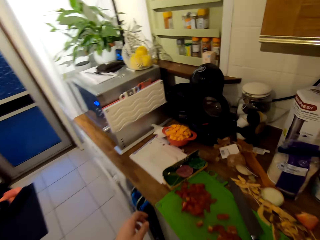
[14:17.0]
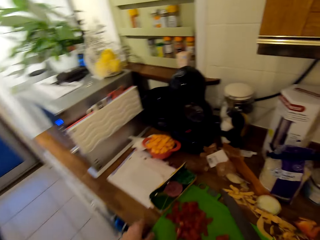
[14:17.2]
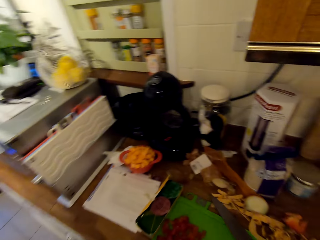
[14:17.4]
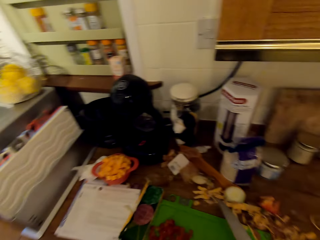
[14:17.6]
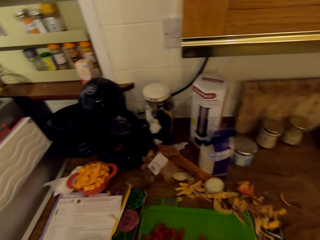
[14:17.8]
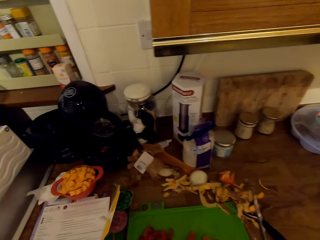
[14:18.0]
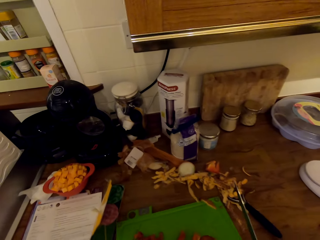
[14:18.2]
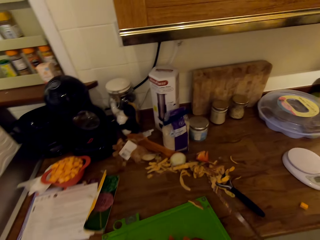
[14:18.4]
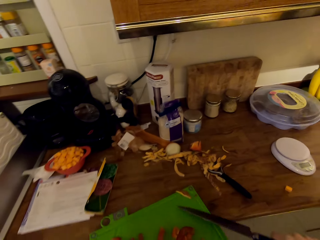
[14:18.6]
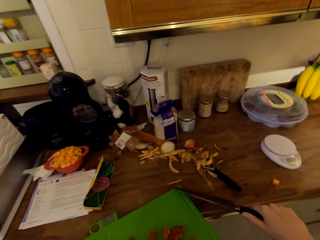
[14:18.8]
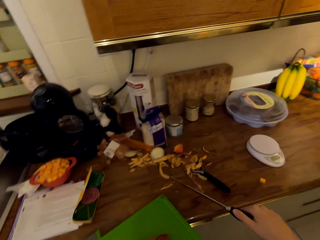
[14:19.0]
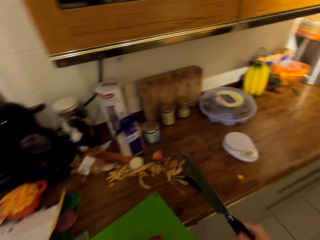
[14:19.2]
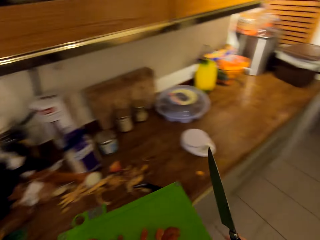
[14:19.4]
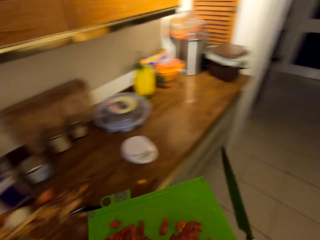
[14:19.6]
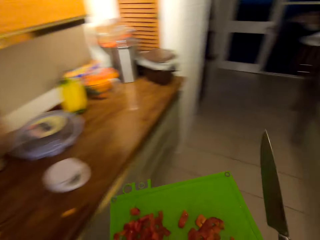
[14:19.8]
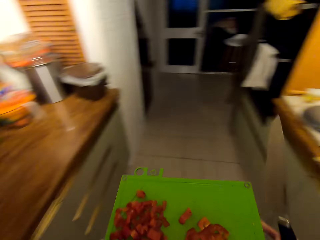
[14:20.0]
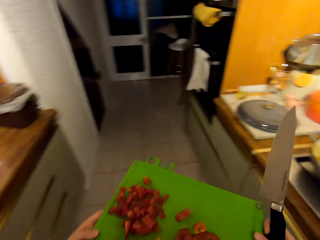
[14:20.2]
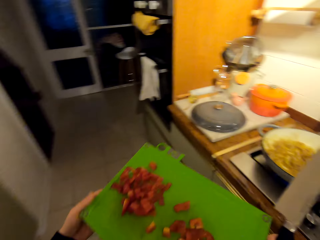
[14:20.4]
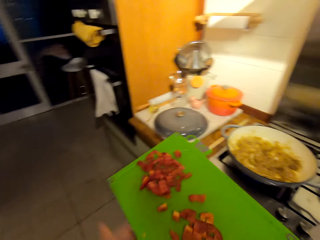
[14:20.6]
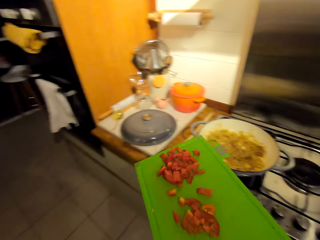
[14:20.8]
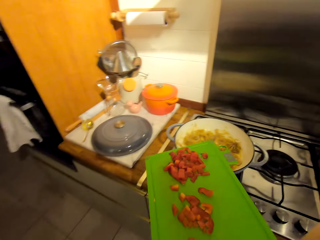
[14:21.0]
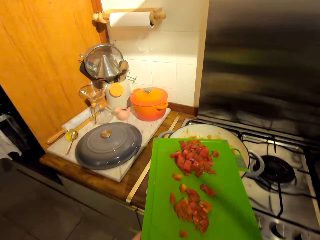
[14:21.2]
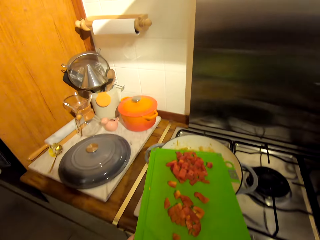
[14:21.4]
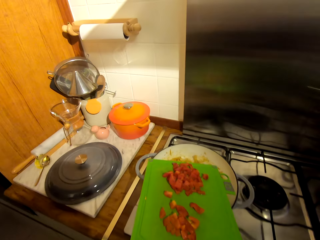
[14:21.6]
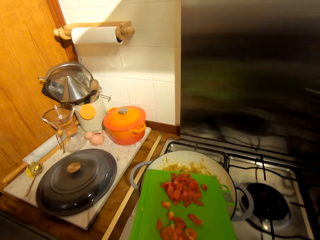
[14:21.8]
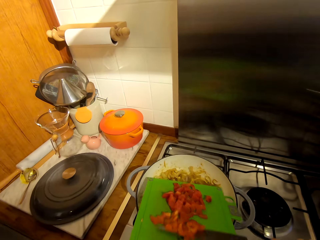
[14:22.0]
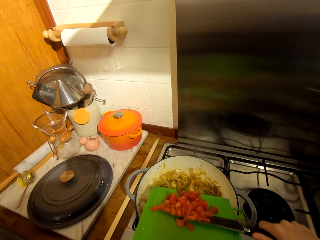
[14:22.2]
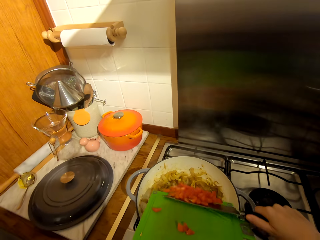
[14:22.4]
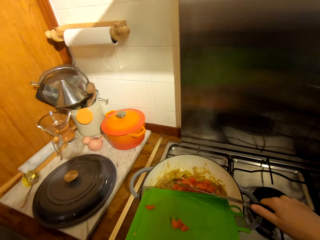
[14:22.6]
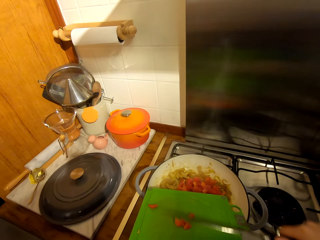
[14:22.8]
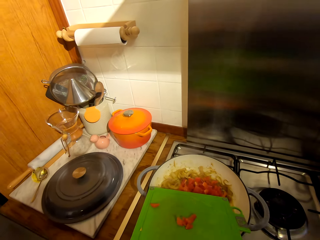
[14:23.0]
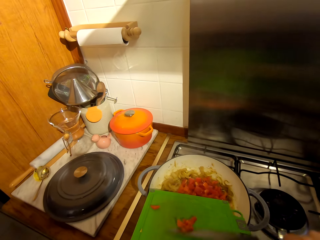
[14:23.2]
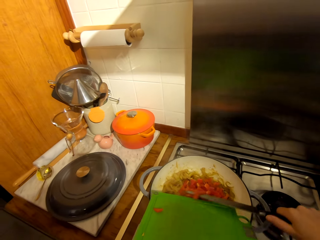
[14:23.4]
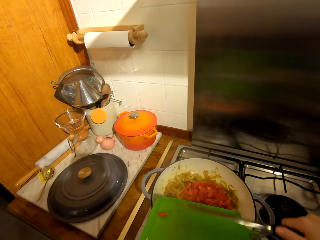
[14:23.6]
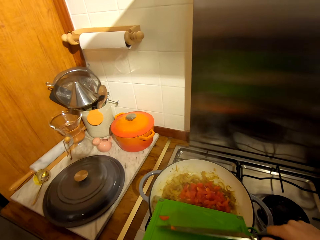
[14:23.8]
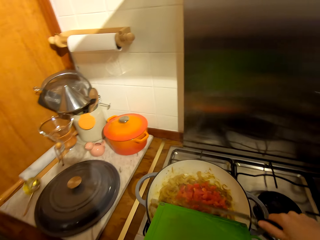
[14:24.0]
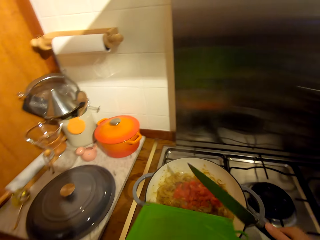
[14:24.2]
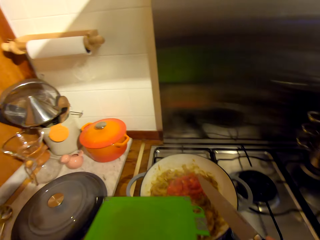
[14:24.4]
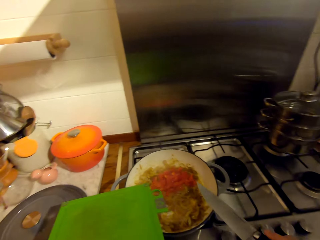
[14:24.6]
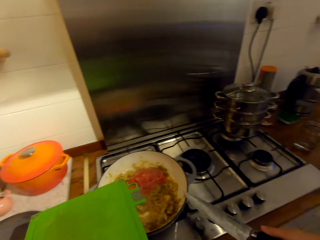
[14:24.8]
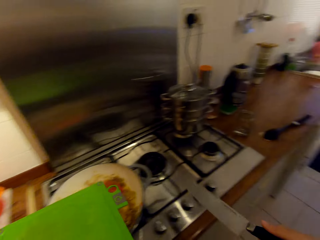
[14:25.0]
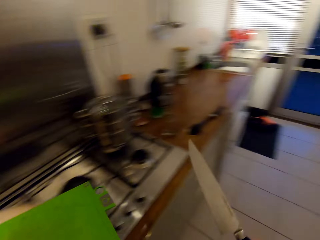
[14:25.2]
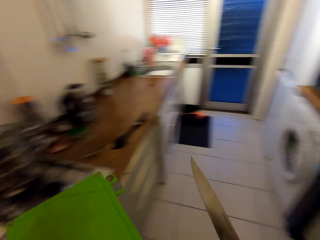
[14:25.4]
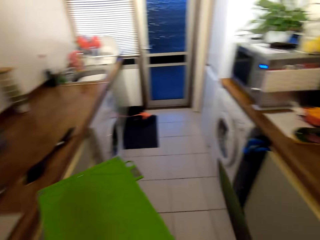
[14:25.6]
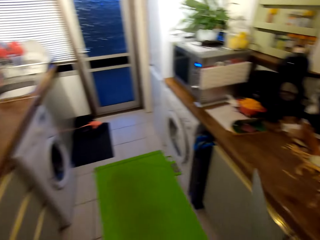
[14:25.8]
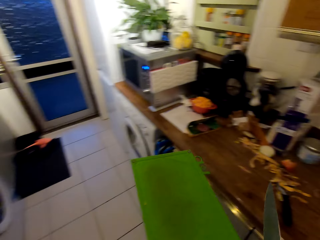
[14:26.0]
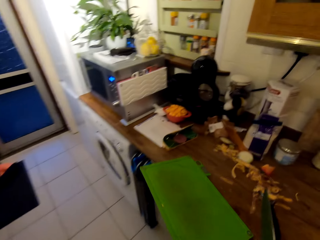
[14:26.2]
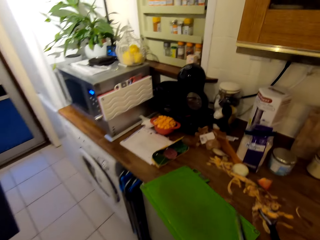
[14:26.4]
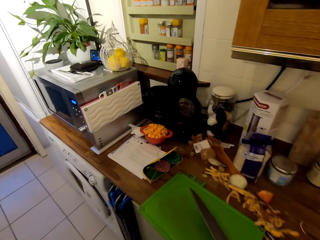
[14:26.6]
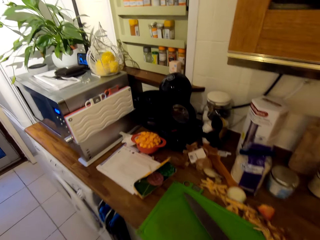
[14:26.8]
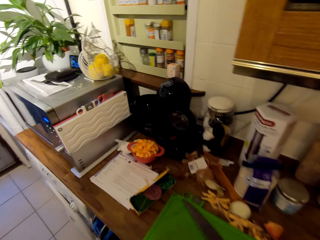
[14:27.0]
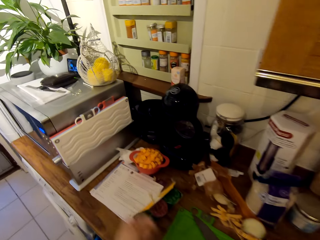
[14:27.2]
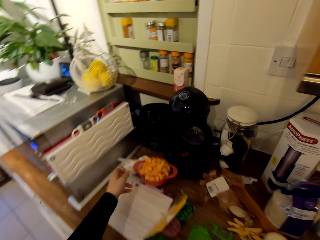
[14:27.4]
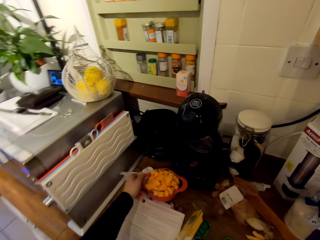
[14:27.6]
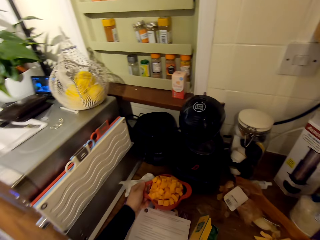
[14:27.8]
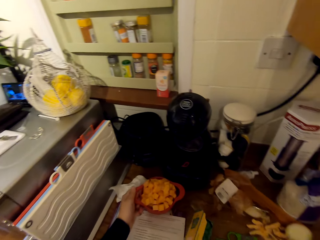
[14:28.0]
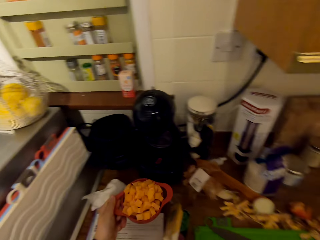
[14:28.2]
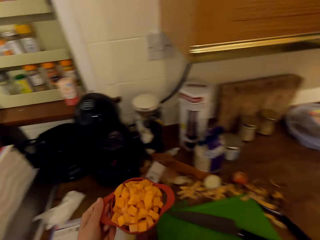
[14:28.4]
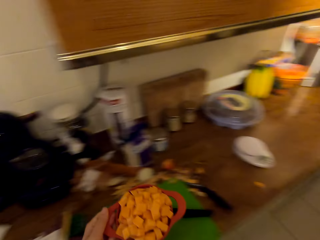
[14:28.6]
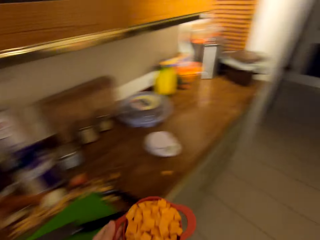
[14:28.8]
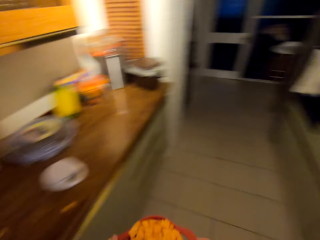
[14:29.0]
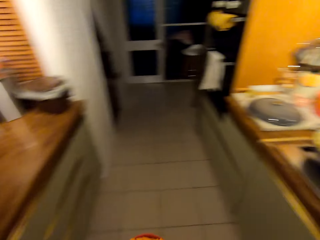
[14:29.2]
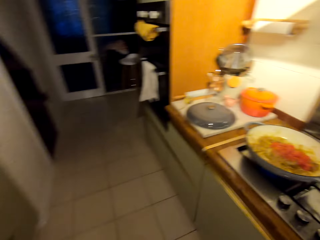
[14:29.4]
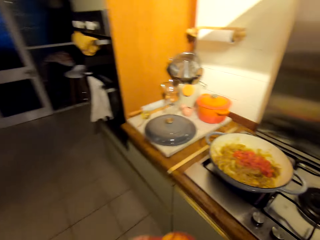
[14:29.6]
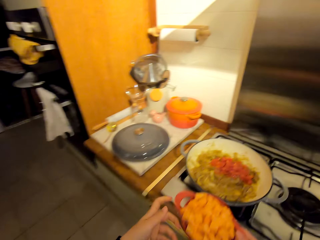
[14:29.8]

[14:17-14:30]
The camera wearer picks up a chopping board from the counter. They pick up a knife from the counter. They remove the peel from the board with the knife. They walk towards the cooker. They transfer the pieces of bell pepper in the pot with the knife. They rub the knife on the pot's edge. They walk towards the chopping board. They place the chopping board on the counter. They place the knife on the chopping board. They pick up a bowl of sweet potato from the counter. They walk towards the cooker.

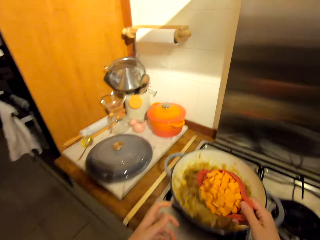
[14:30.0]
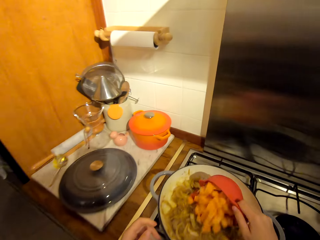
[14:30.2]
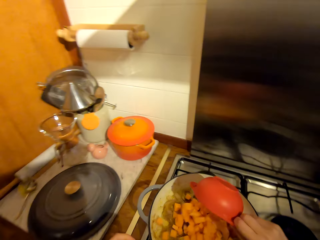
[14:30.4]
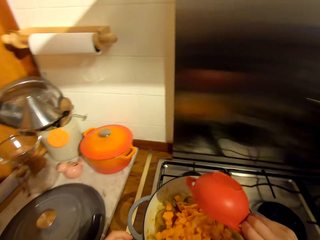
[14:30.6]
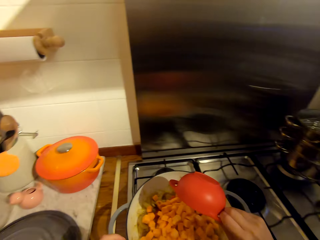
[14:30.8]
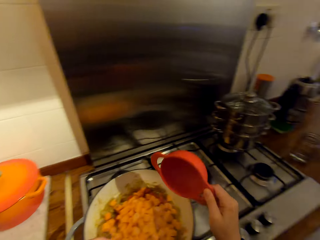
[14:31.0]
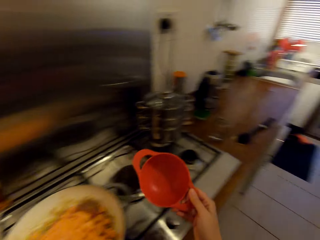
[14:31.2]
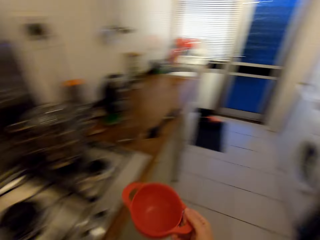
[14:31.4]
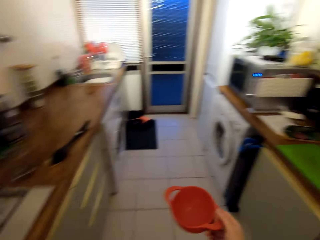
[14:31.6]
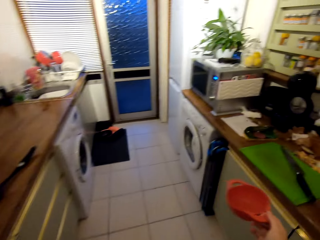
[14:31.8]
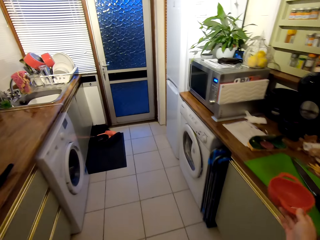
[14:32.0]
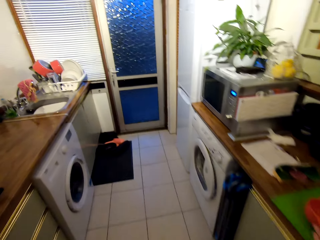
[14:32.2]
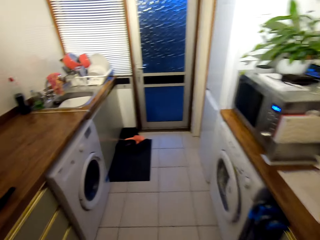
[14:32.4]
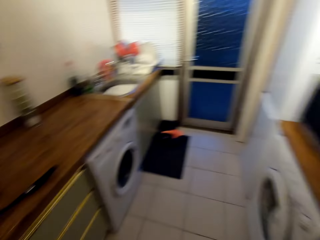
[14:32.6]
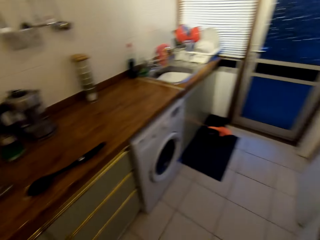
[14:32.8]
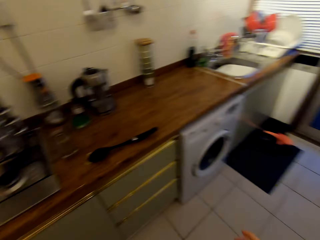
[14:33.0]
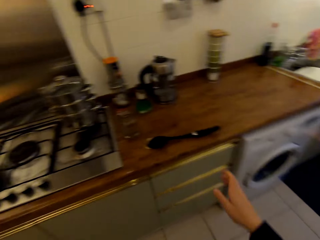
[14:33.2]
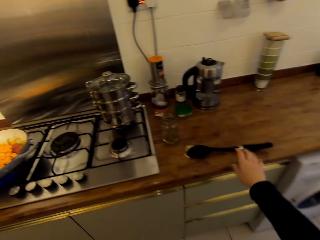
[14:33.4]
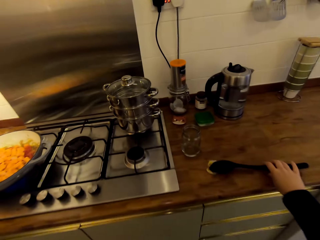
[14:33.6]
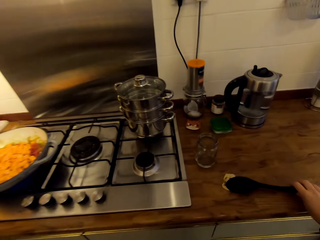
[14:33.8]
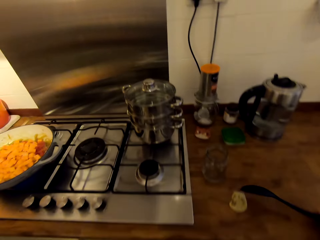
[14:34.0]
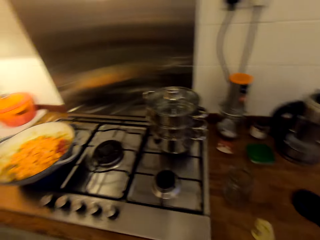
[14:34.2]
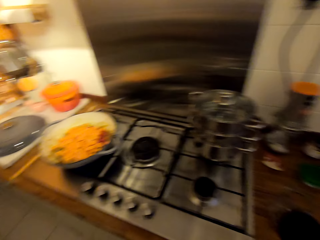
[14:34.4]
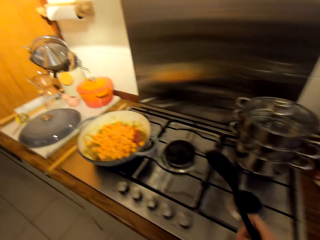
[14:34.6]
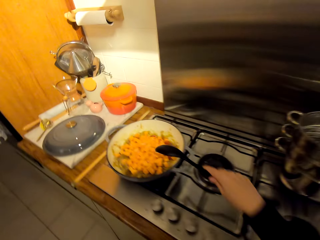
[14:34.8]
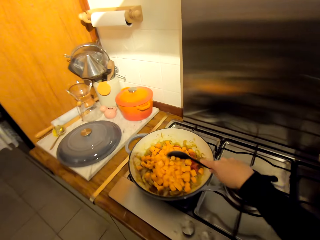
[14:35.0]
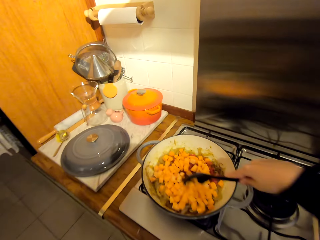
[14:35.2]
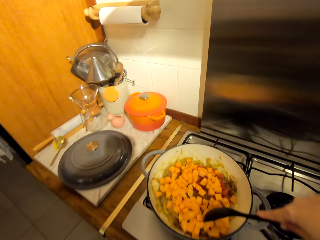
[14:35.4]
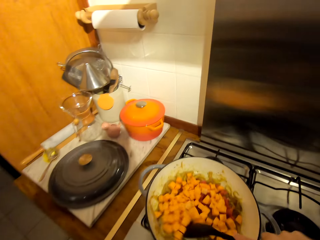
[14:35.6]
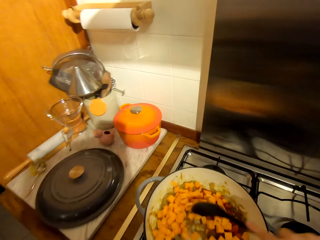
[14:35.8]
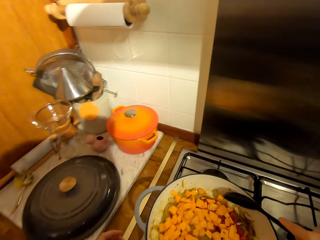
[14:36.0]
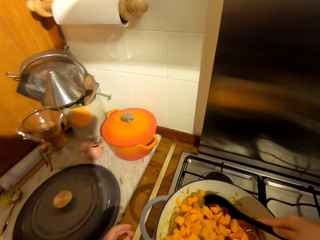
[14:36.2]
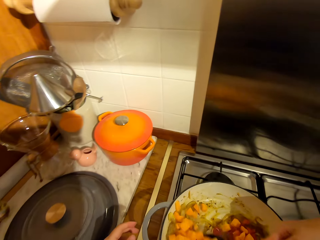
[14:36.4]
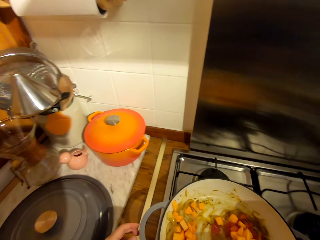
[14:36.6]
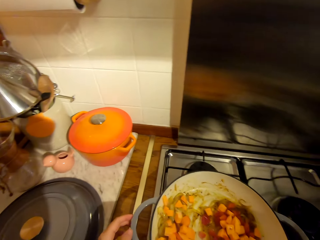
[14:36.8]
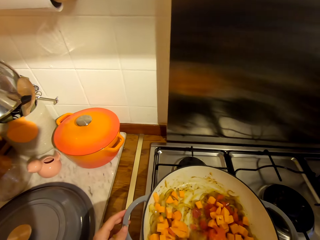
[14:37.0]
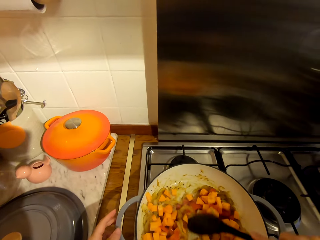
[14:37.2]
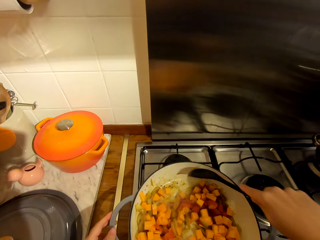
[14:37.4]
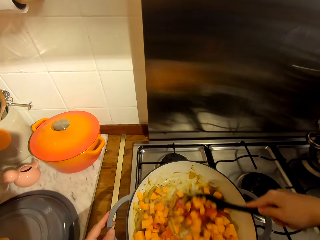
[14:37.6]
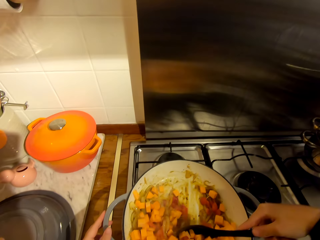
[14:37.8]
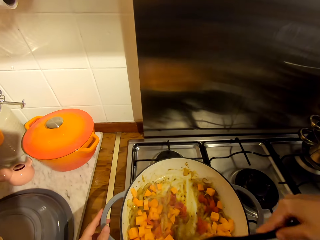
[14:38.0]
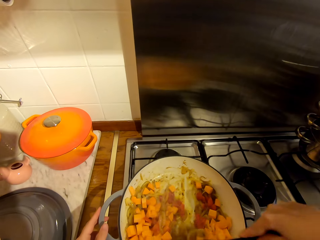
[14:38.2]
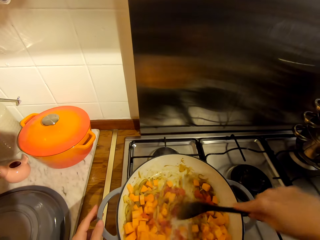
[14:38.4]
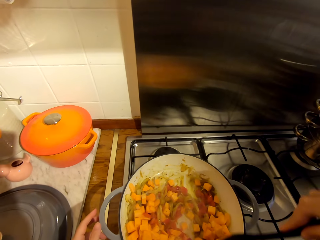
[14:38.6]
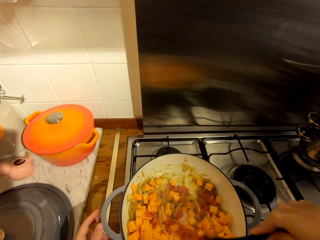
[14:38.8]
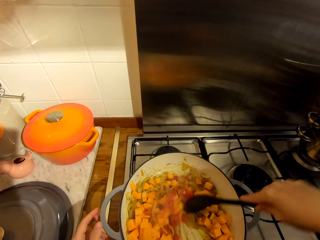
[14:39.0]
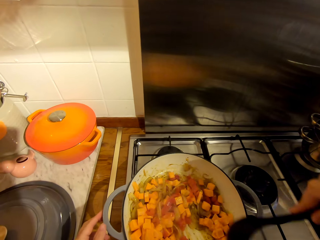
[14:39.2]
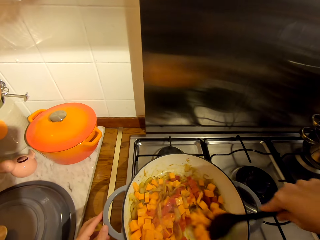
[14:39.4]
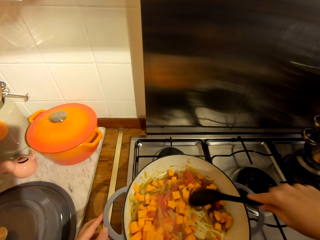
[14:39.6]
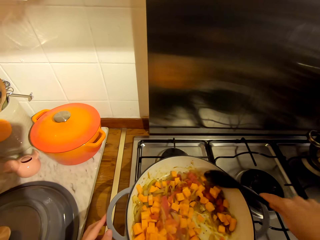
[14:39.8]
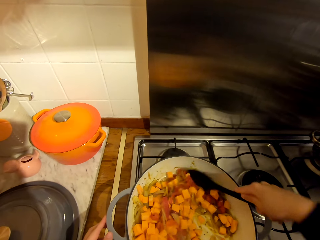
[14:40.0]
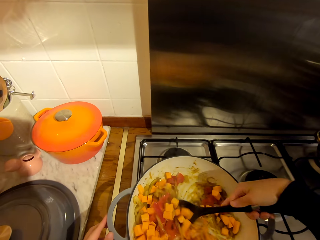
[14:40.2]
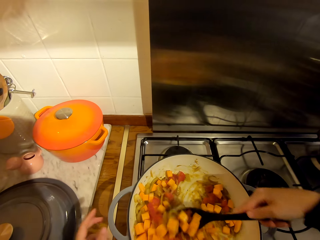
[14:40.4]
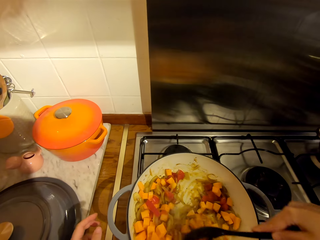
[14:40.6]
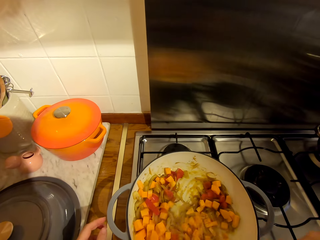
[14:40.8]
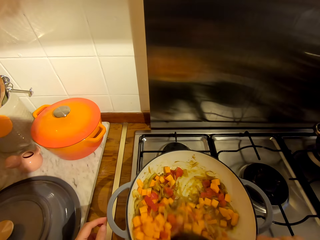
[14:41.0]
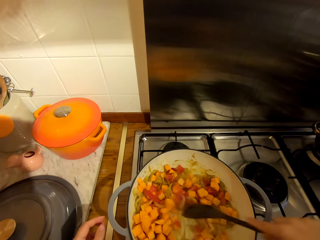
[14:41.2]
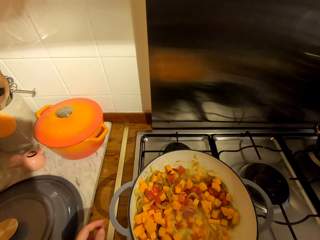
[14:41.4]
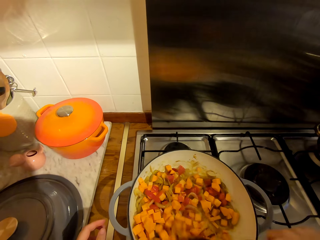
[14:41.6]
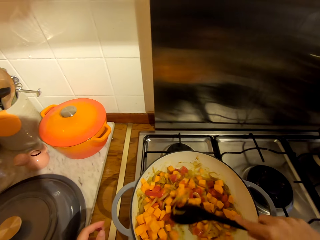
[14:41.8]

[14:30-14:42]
The camera wearer adds the sweet potato pieces in the pot. They walk towards the chopping board. They place the measuring cup on the chopping board. They turn towards the cooker. They pick up the spoon from the counter. They move towards the cooker. They stir the stew with the spoon.
